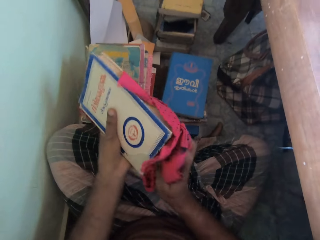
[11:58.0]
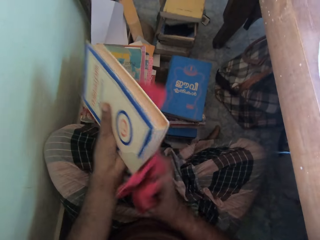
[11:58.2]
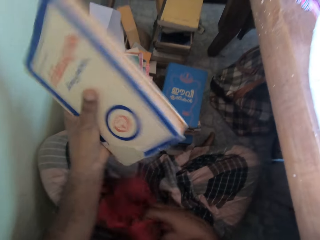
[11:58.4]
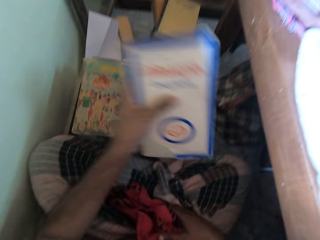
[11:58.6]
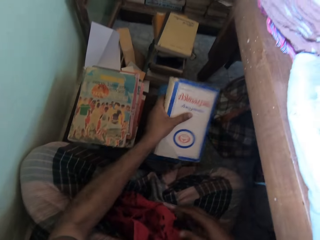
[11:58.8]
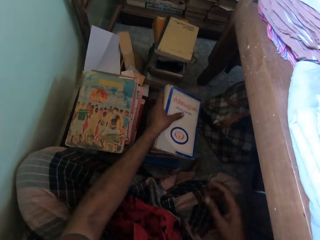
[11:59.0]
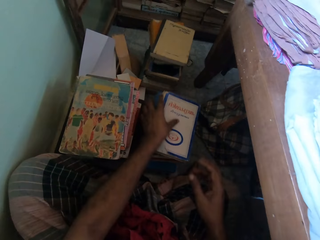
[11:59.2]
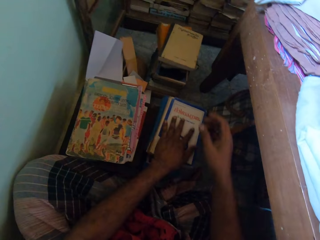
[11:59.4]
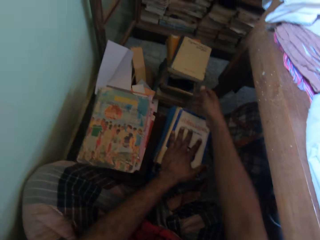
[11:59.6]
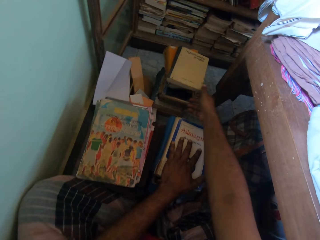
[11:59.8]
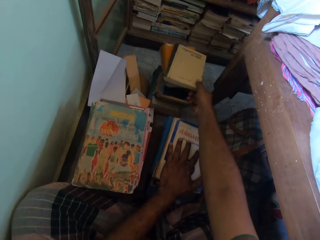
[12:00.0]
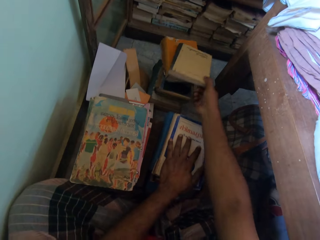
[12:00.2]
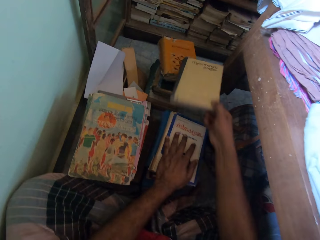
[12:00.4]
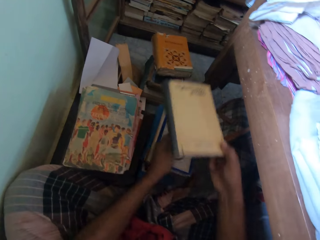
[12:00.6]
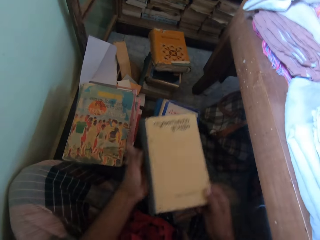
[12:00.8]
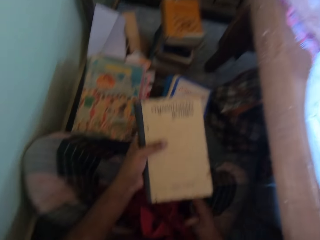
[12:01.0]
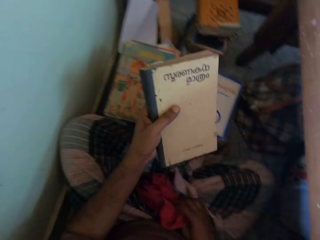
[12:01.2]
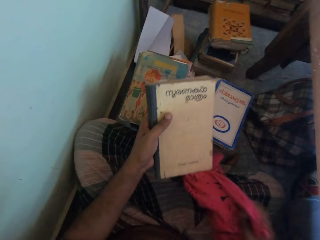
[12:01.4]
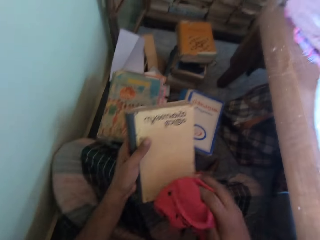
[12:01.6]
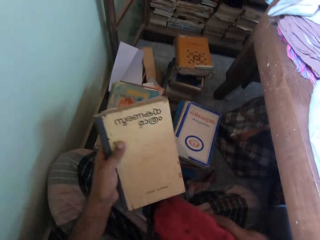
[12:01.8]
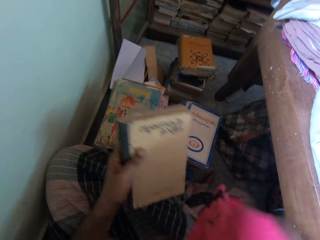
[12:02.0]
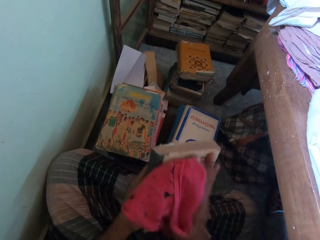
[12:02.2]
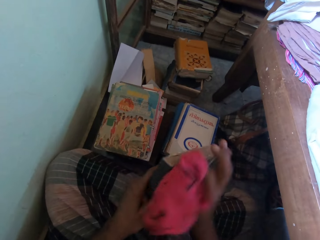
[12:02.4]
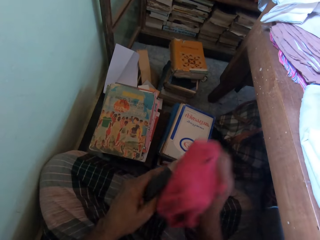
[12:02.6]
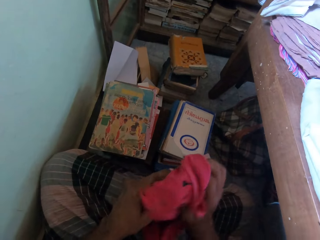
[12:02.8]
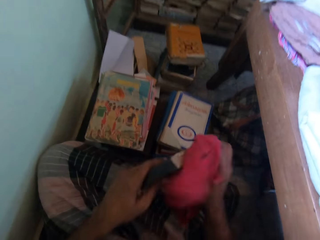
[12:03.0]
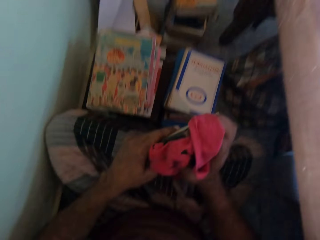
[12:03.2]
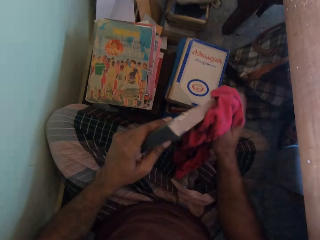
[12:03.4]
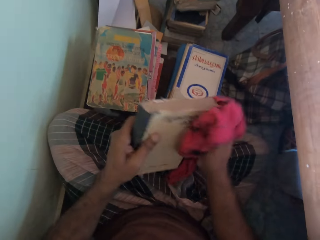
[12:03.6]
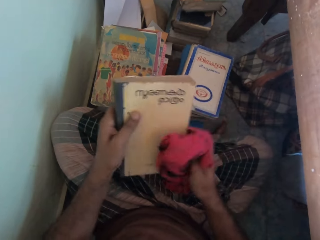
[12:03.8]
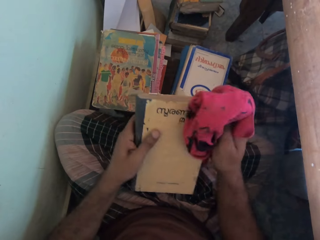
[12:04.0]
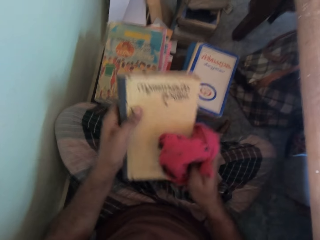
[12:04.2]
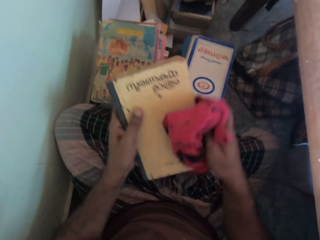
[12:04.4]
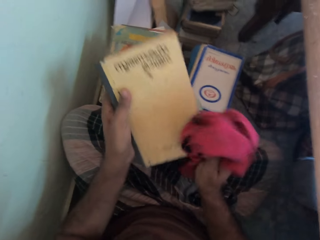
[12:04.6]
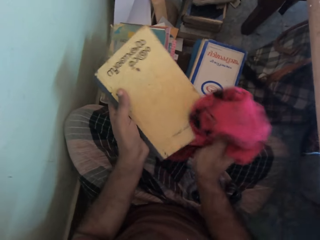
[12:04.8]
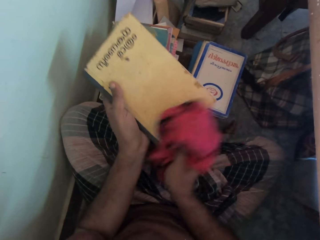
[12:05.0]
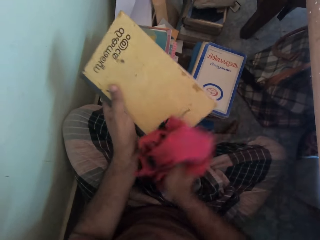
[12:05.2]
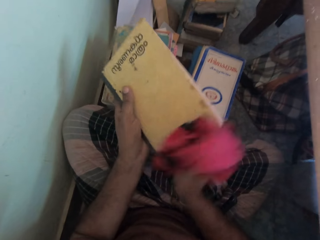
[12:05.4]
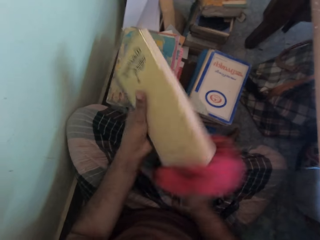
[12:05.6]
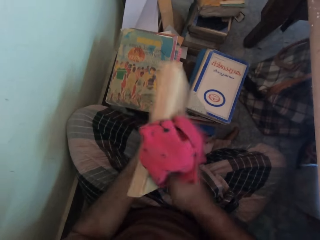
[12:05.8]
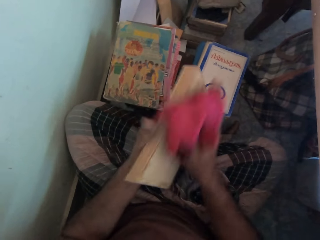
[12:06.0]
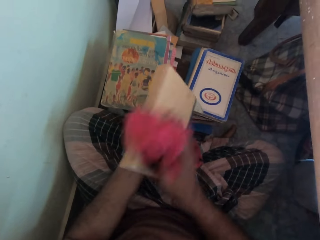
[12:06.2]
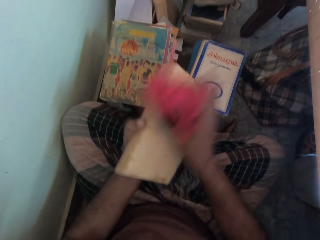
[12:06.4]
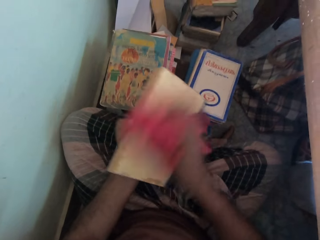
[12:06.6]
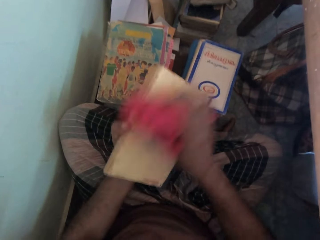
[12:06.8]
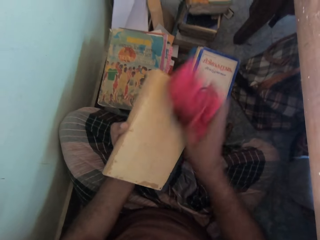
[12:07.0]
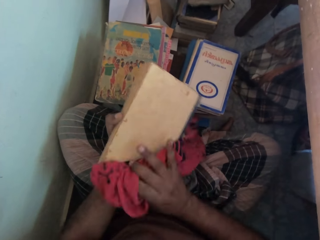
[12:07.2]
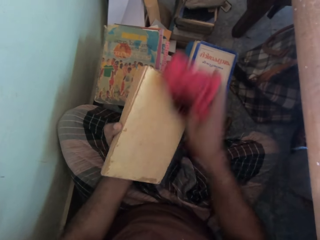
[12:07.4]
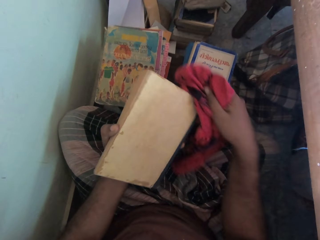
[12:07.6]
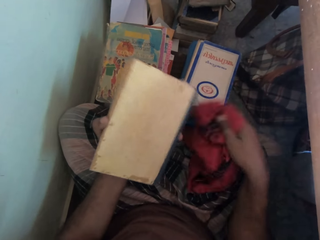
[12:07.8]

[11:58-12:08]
The camera wearer drops the cloth on his wrapper with his right hand. He drops the book on the pile of books with his left hand. He picks the book from the pile of books with his right hand. He passes the book in his right hand to his left hand. He holds the book. He picks the cloth from his wrapper with his right hand. He cleans the book in his left hand with the cloth in his right hand.

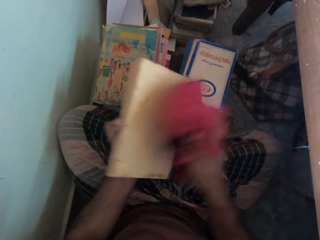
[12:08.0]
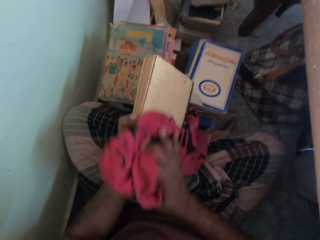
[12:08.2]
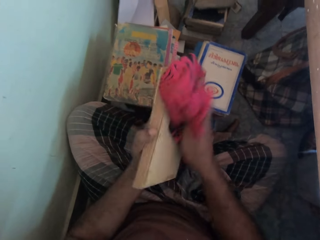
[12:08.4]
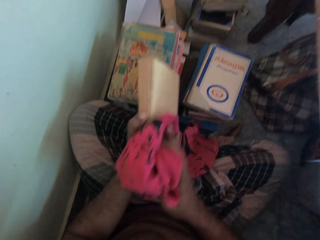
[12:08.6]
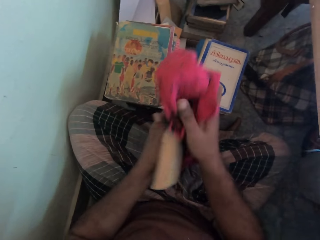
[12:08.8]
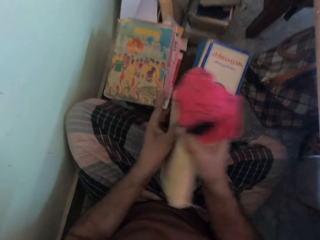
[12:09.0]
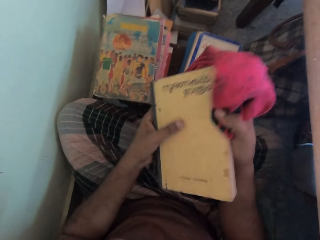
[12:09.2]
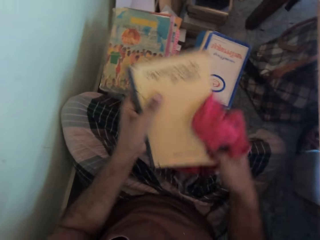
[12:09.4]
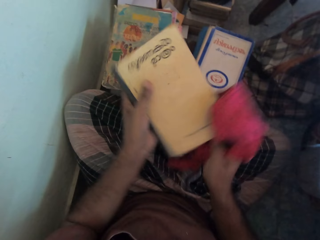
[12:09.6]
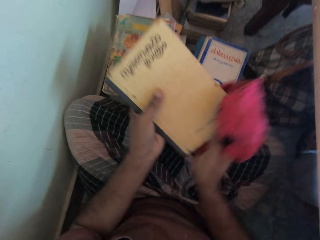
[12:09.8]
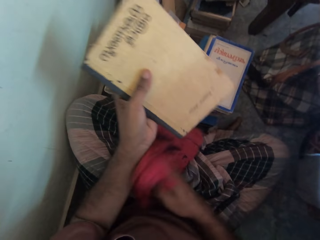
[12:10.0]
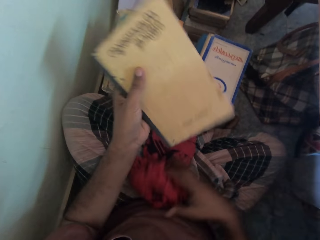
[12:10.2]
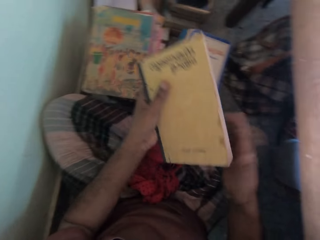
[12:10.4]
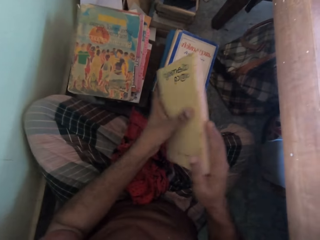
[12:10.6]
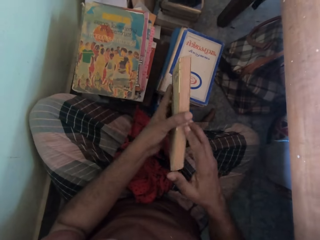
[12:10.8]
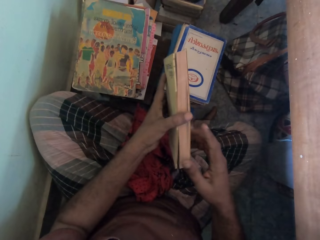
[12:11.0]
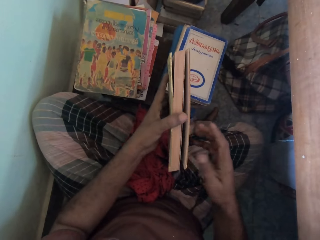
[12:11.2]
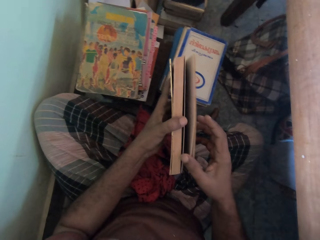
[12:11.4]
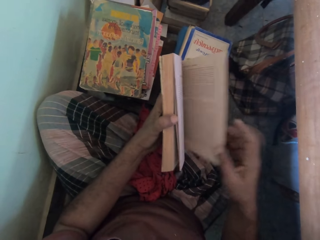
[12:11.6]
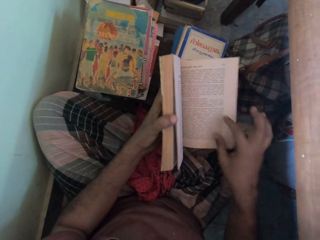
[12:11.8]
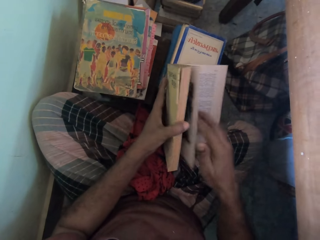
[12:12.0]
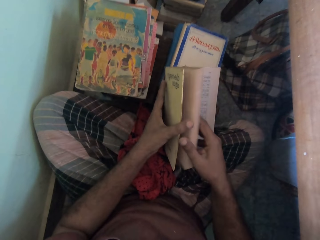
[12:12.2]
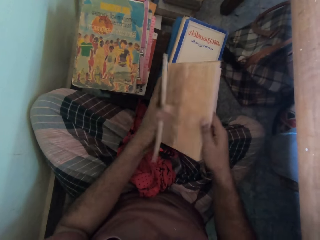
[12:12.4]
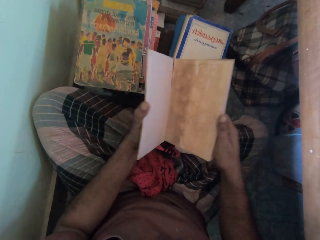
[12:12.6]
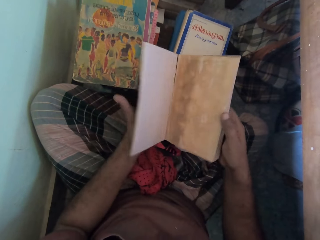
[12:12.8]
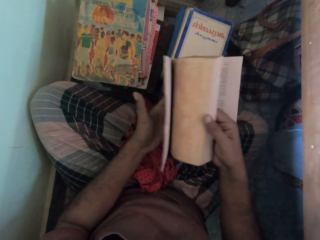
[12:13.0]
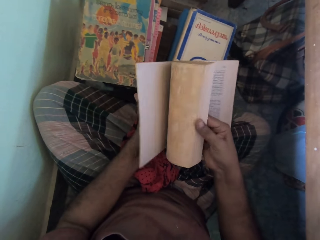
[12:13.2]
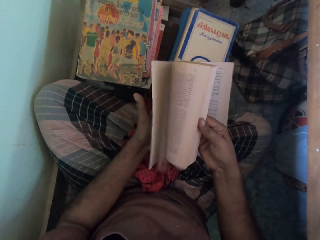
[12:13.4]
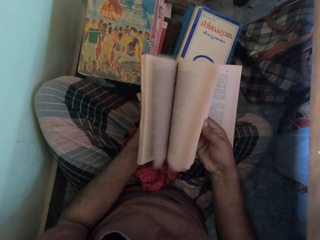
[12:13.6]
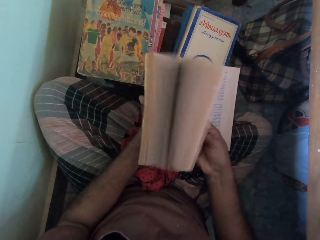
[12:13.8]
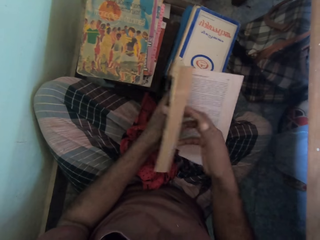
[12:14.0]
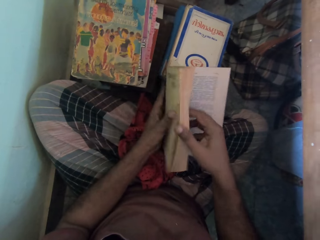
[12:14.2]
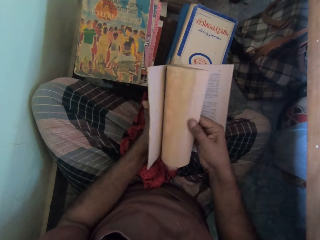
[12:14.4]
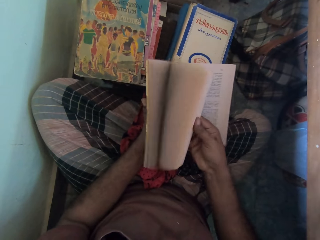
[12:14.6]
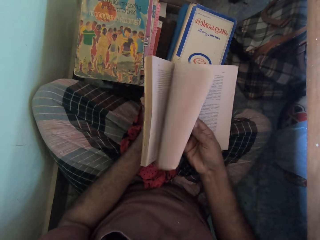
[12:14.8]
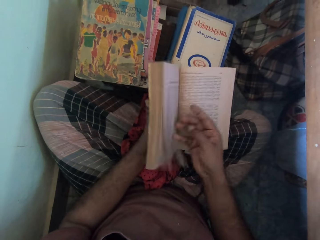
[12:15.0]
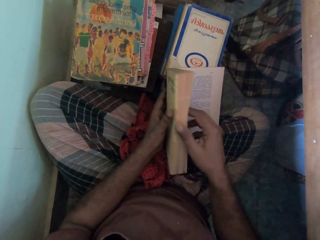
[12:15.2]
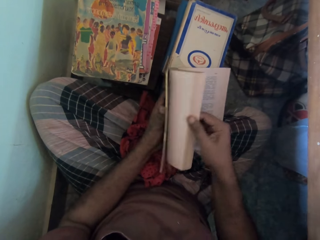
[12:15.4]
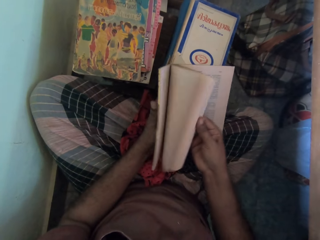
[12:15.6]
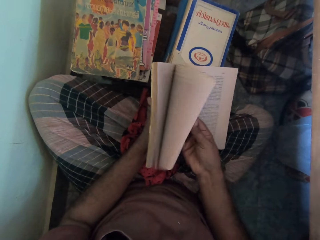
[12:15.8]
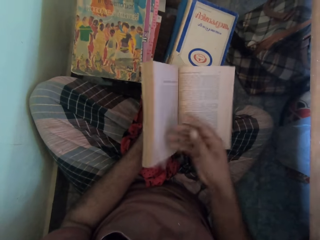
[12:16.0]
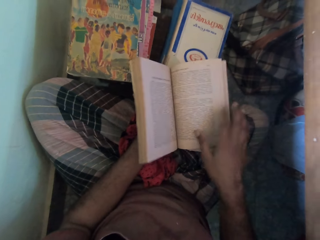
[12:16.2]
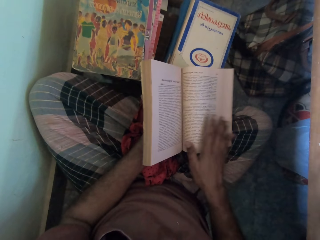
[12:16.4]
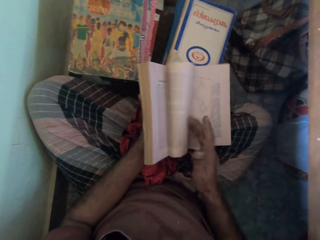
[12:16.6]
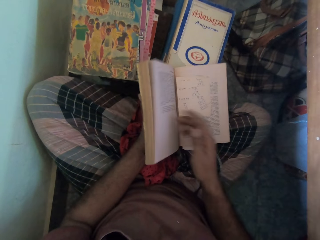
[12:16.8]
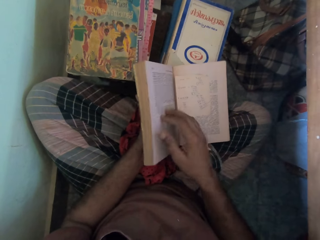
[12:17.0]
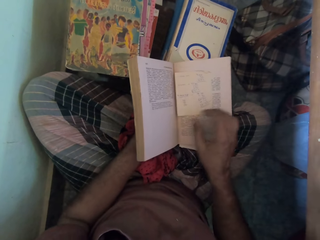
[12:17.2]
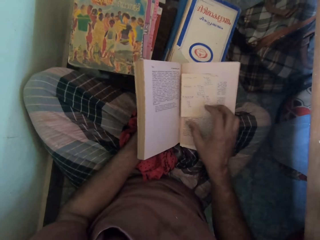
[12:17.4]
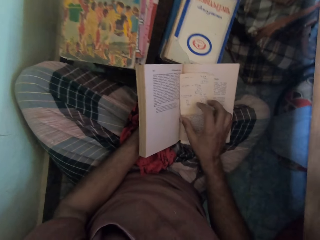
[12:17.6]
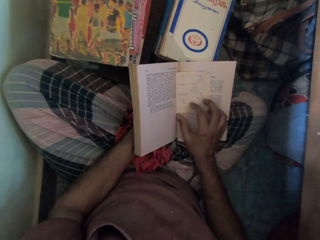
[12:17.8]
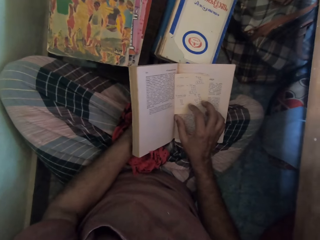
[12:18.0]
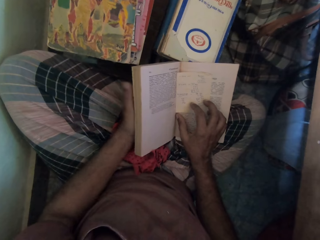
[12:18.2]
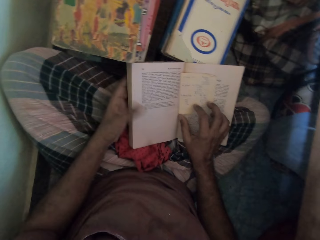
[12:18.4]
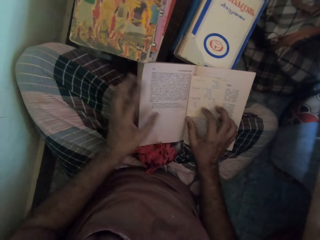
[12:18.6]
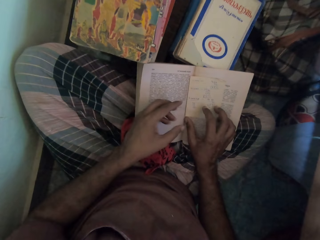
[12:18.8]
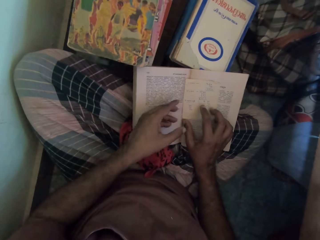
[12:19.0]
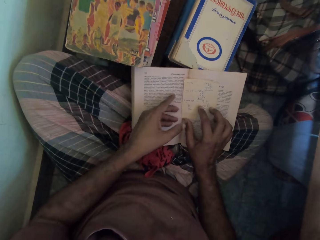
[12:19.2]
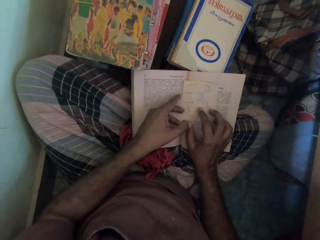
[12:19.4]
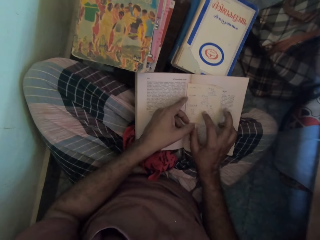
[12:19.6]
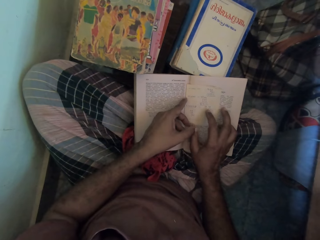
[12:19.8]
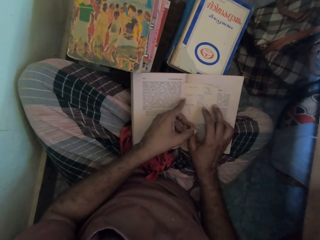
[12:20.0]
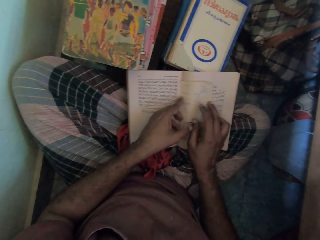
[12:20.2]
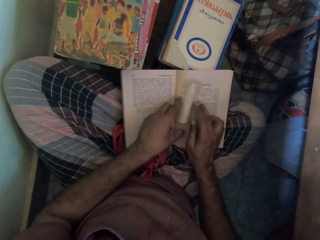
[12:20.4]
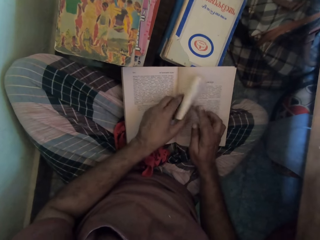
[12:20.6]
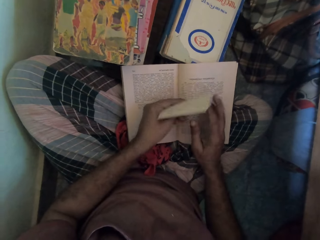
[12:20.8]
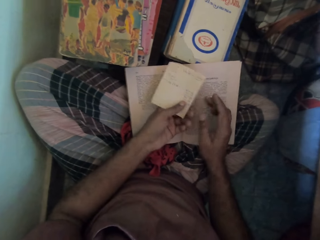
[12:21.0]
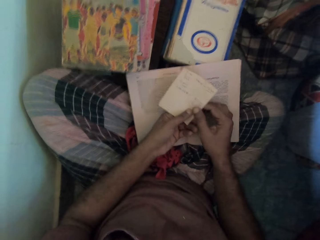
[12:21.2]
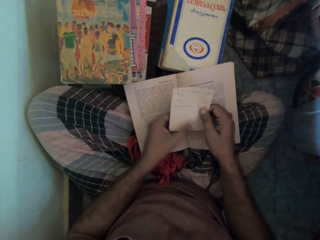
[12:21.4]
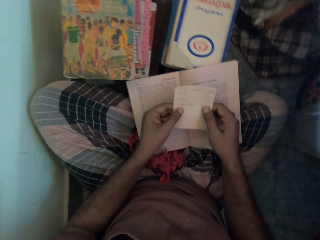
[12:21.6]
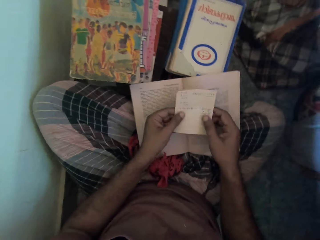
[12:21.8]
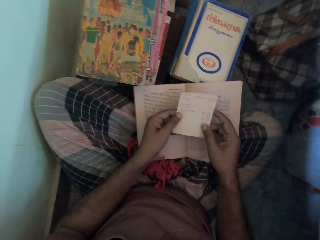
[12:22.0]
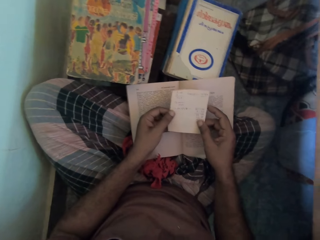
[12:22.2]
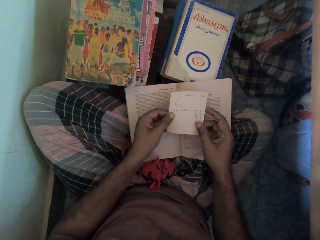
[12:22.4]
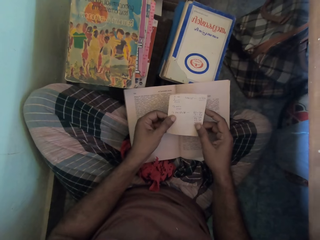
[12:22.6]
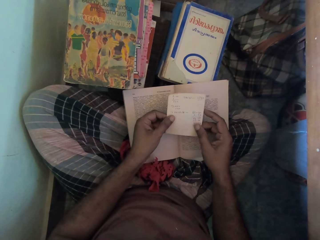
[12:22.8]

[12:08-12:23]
The camera wearer drops the cloth on his wrapper with his right hand. He holds the book. He opens the book with his right hand. He flips the pages of the book with his right hand. He opens the pages. He places the book on the pile of books with his left hand. He holds a note or piece of paper. He picks the piece of paper from the book with his hands. He turns the piece of paper with his left hand. He places his right hand on the piece of paper.
